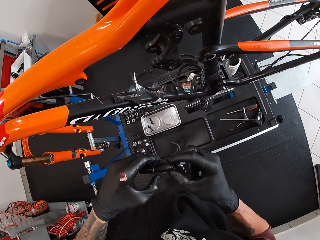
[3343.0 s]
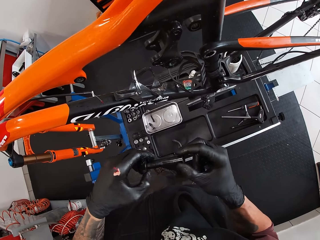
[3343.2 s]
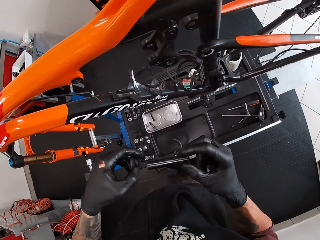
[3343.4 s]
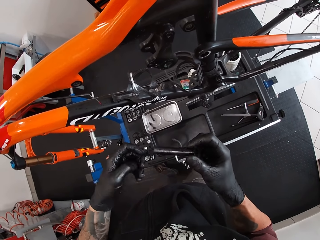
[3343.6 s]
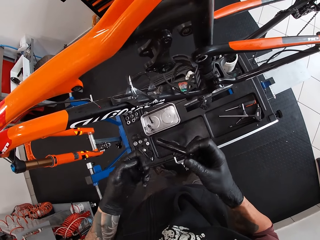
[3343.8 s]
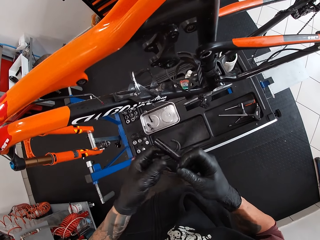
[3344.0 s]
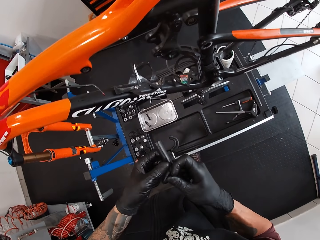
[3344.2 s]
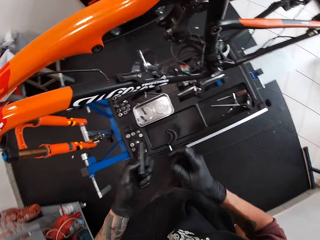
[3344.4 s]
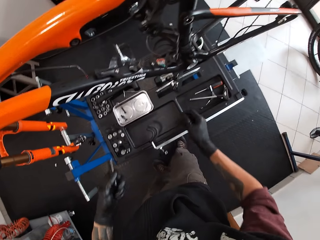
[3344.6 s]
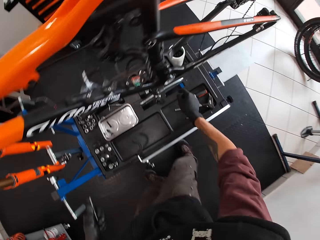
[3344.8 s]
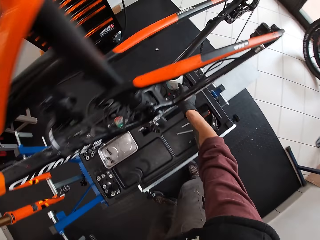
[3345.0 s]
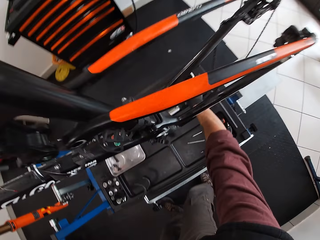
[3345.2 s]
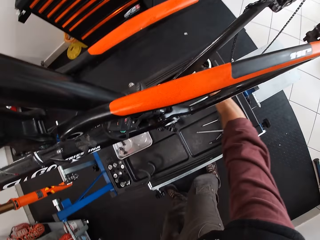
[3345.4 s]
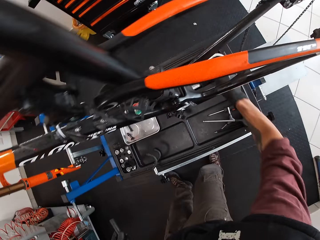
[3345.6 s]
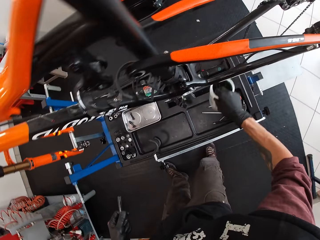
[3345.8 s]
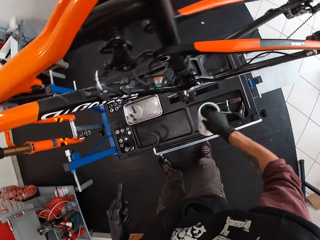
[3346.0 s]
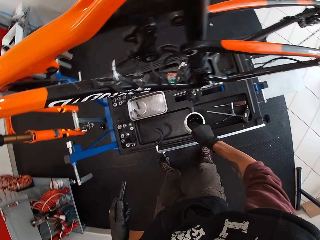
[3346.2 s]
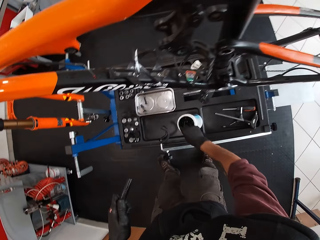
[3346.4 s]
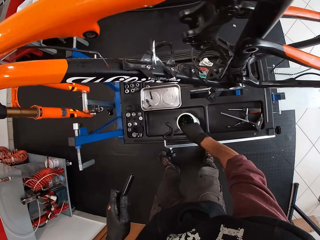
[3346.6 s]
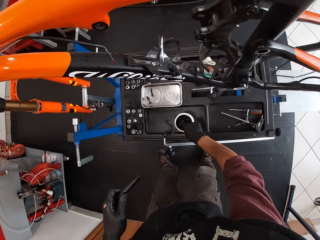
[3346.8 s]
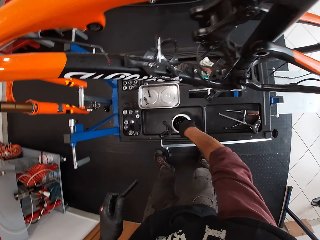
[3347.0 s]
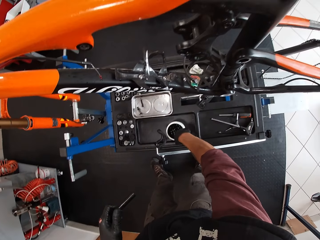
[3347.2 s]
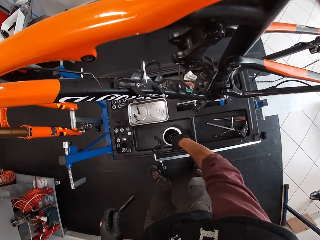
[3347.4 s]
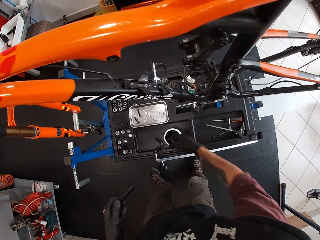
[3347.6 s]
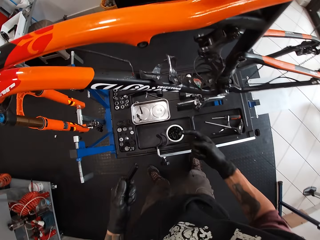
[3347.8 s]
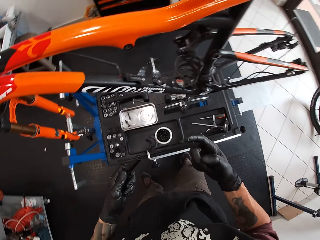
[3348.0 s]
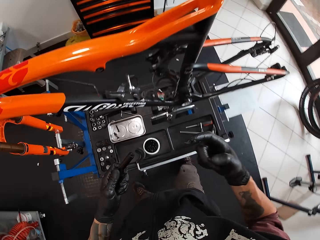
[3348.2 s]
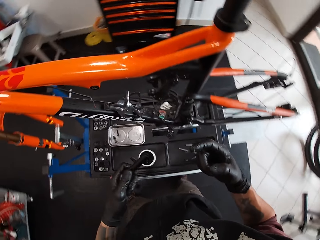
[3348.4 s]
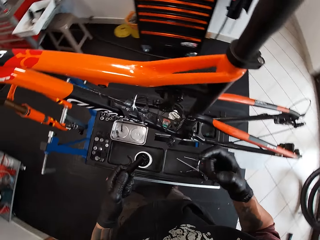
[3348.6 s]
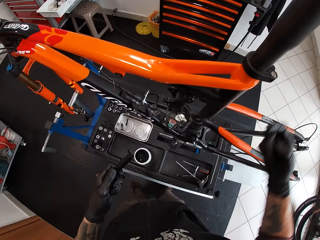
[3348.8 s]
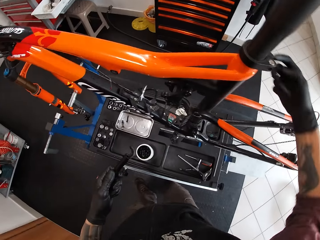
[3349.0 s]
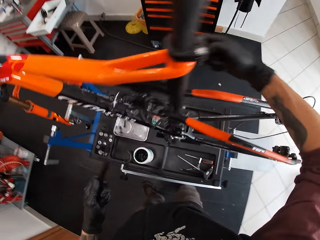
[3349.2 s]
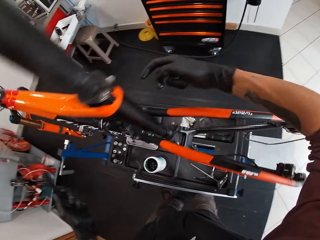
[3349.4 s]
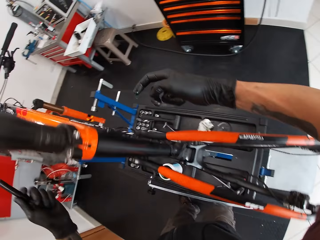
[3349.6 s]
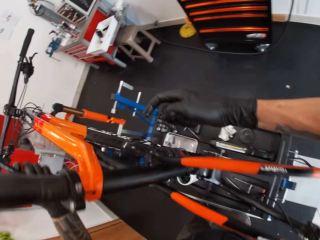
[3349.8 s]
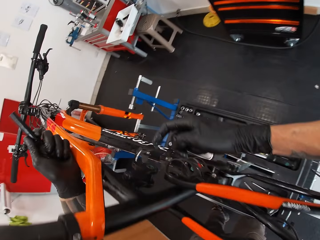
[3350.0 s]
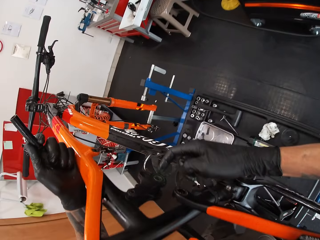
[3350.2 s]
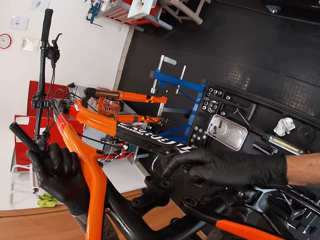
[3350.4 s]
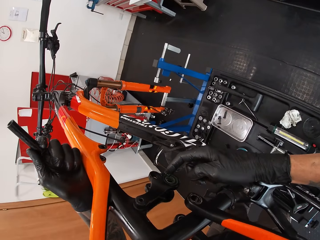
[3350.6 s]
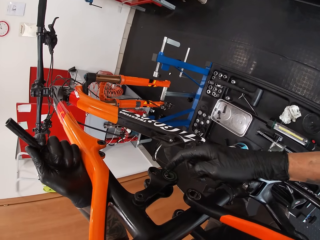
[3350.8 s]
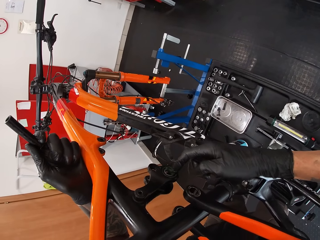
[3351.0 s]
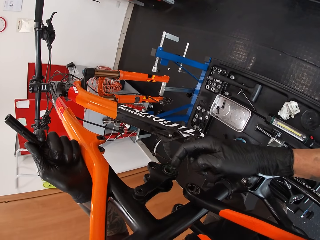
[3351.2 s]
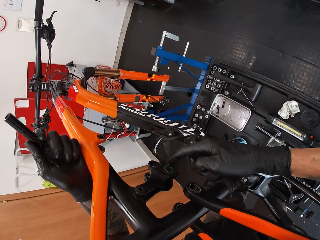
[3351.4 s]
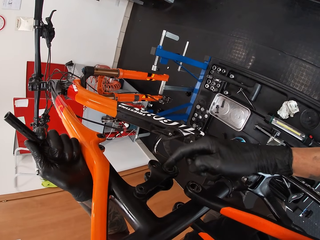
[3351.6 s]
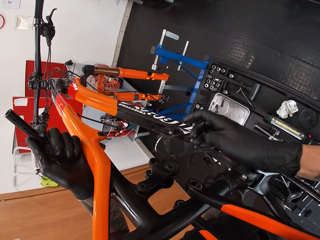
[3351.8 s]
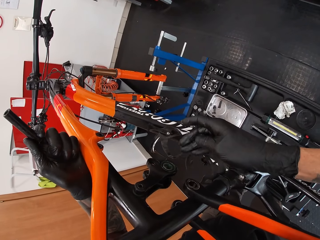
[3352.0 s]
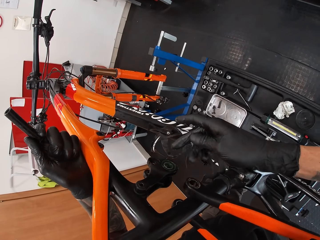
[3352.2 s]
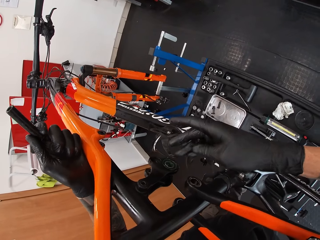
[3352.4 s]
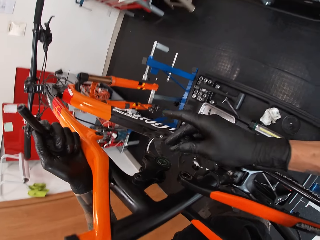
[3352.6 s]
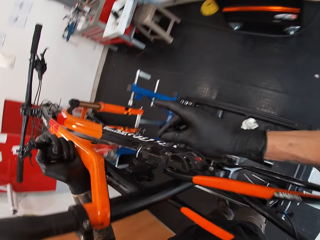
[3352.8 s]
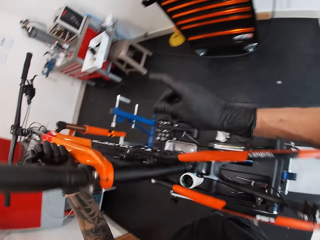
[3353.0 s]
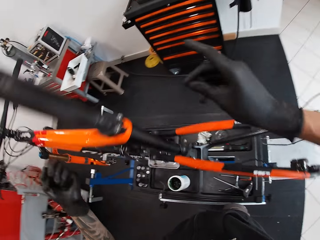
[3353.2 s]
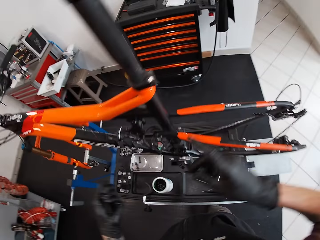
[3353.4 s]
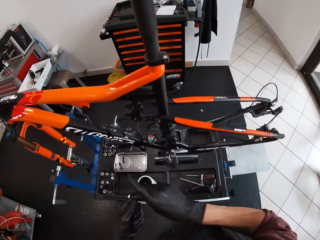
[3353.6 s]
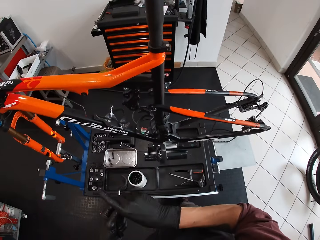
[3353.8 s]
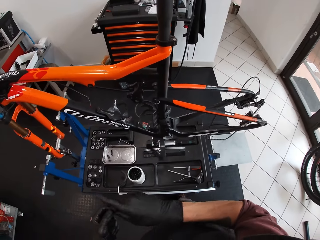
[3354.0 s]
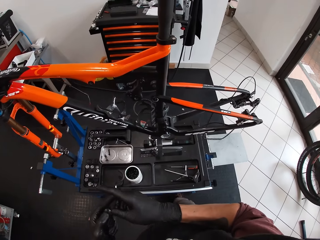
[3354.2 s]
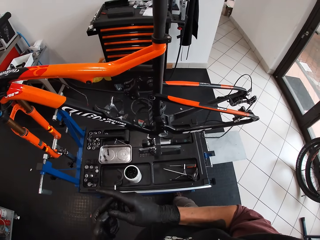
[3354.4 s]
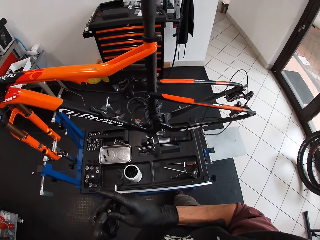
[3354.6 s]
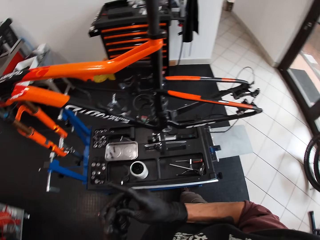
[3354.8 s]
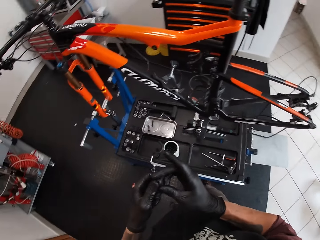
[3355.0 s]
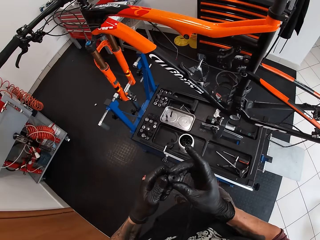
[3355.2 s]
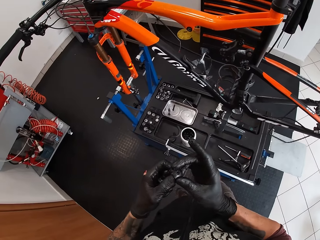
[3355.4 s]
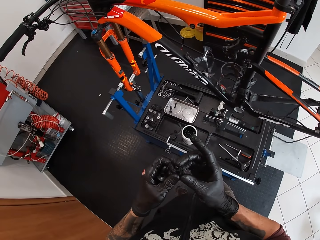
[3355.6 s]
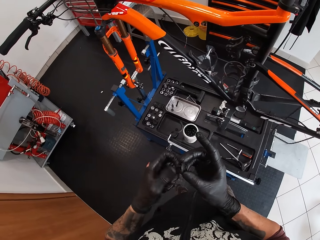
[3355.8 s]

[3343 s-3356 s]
The camera wearer removes the metal rod from a metal case with his right hand. He passes the metal rod in his right hand to his left hand. He picks up the lubricant on the bicycle stand with his right hand. He drops the lubricant on the bicycle stand with his right hand. He moves the grease tin. He takes lubricant with a finger from the lubricant container with his right hand. He applies the lubricant on the chainring with his right hand. He moves behind the bike.

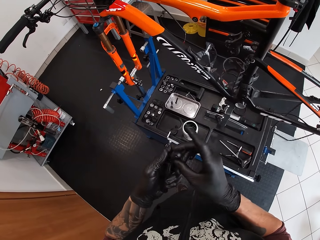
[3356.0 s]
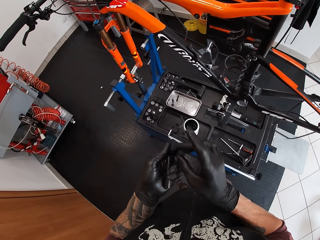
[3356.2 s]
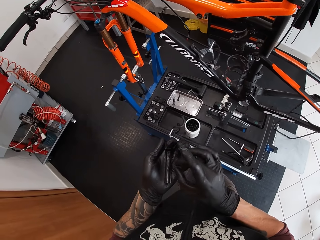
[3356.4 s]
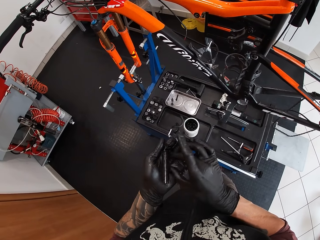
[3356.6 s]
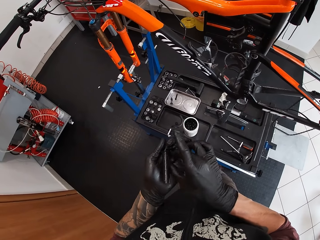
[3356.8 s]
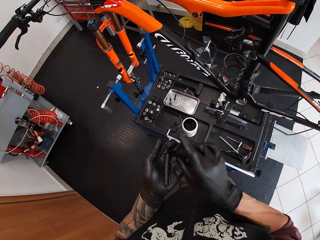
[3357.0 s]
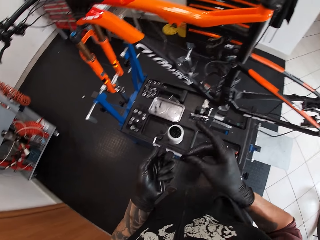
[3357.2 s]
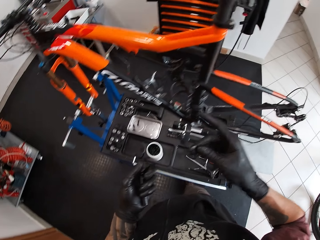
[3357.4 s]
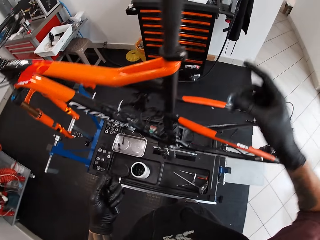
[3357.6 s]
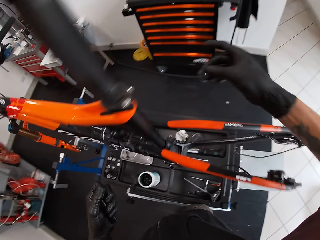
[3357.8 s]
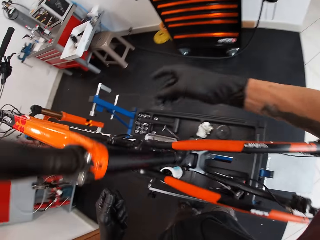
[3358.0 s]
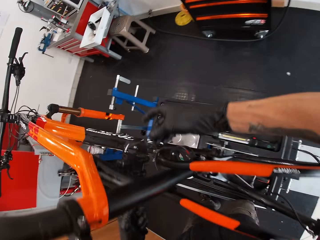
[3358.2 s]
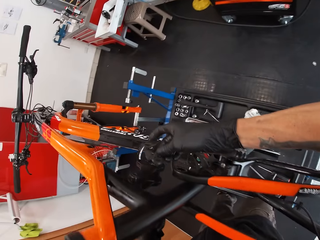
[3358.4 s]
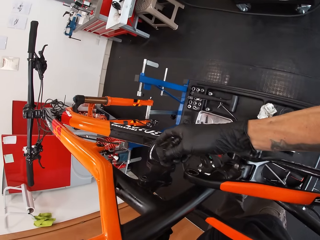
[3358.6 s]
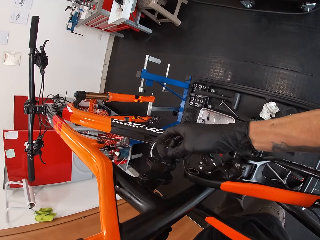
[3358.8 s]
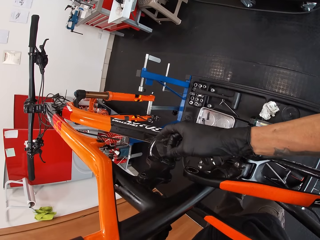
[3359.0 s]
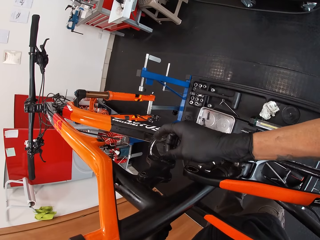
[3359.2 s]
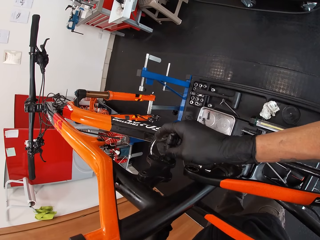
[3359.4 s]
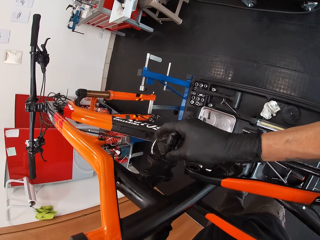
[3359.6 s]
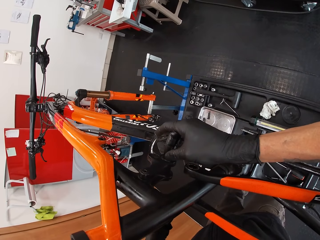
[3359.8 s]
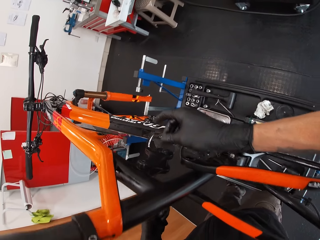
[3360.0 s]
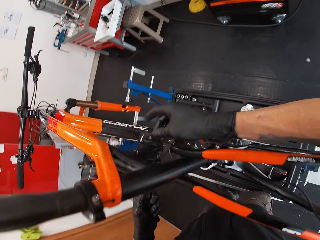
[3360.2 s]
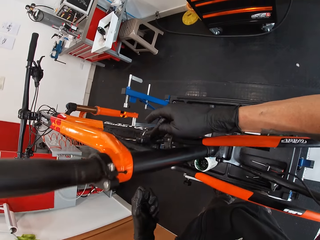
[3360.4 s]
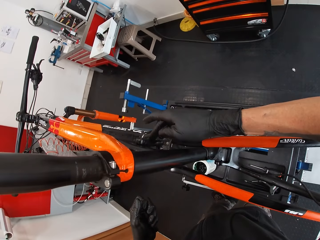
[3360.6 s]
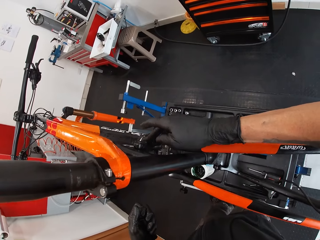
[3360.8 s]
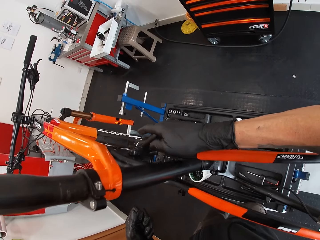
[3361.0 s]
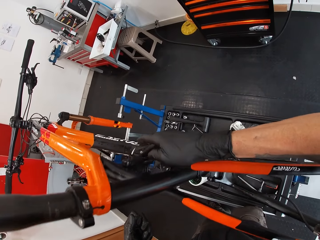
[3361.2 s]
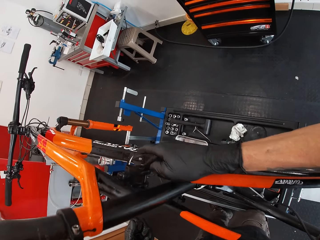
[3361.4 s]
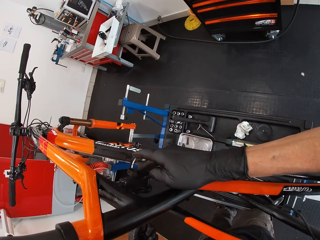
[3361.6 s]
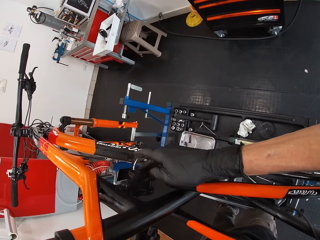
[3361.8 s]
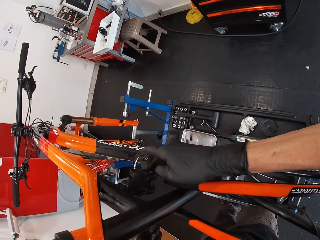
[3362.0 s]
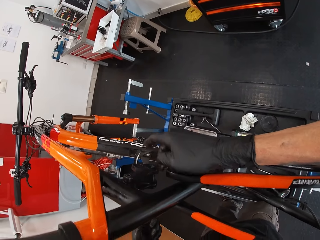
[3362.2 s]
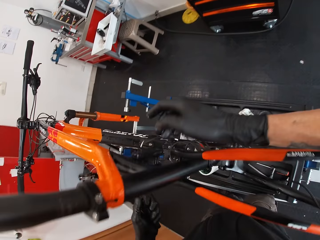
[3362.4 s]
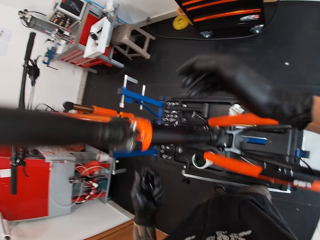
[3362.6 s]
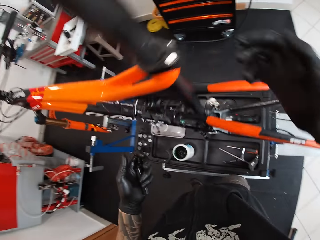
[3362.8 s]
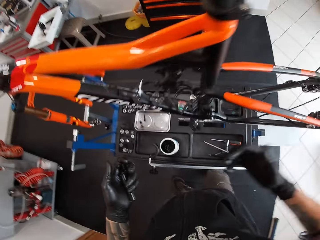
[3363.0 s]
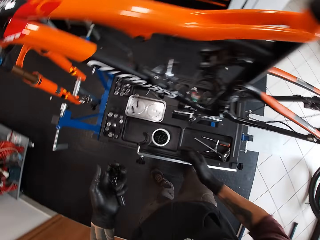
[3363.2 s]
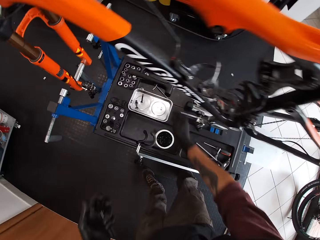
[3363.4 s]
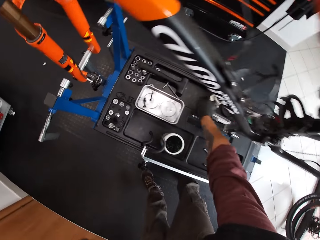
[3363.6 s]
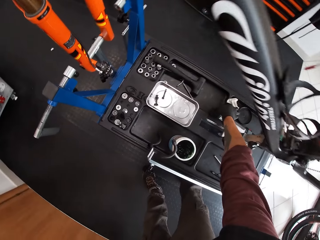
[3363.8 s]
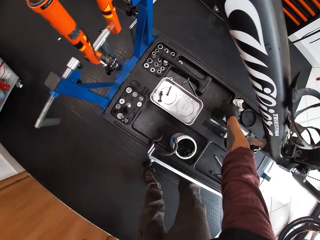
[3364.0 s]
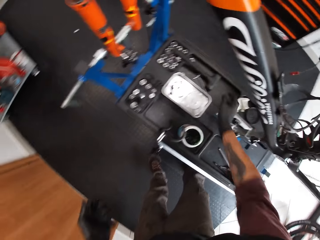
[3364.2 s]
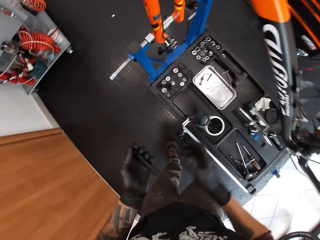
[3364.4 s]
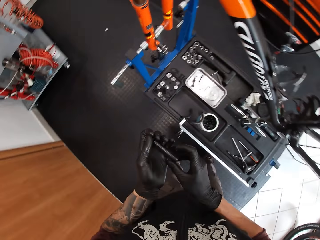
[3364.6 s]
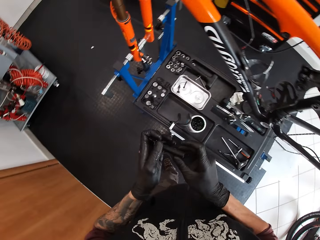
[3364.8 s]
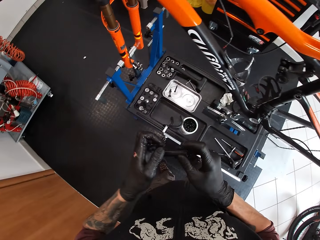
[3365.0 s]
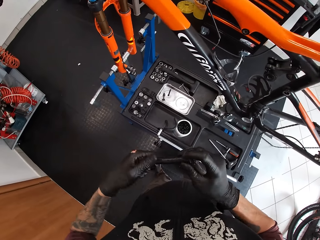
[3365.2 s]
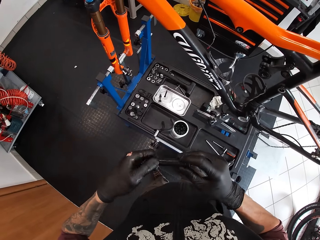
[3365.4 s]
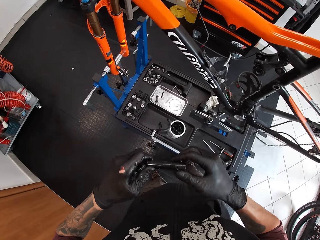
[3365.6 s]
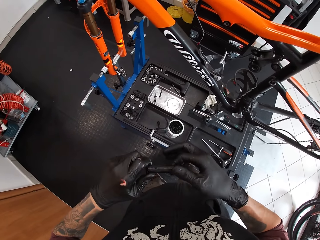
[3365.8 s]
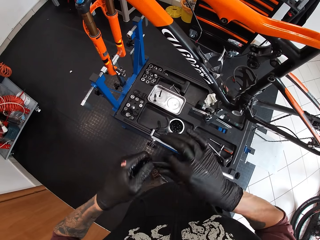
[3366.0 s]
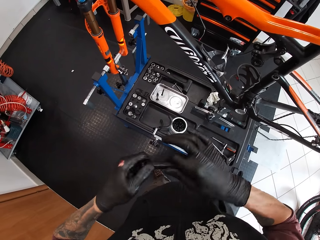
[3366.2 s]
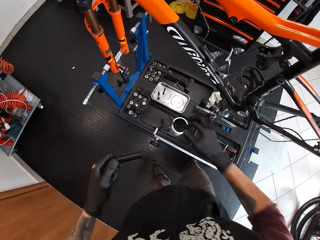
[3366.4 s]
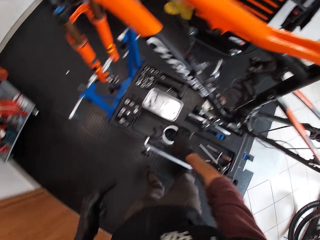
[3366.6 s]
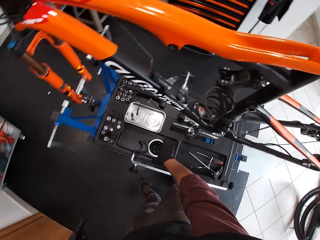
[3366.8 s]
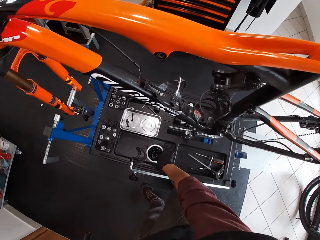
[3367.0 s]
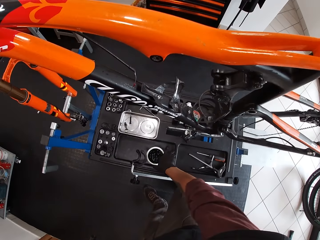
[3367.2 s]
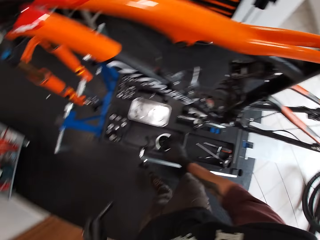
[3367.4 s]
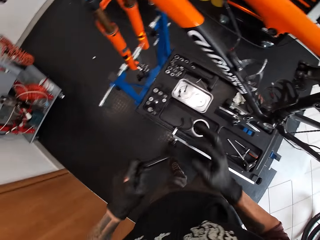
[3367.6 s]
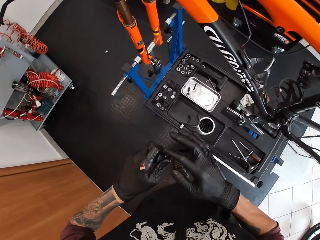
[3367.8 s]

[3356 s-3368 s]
The camera wearer takes a metal ring in his left hand with his right hand. He looks at the bicycle parts in hand. He attaches the metal ring in the chainring of the bicycle with his right hand. He attaches a bicycle part. He dabs his right hand on the paper on the bicycle repair stand. He rubs the metal rod in his left hand with his right hand. He applies grease on the spindle kit. He takes lubricant from the lubricant container with his right hand.
